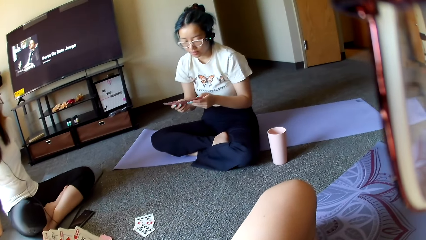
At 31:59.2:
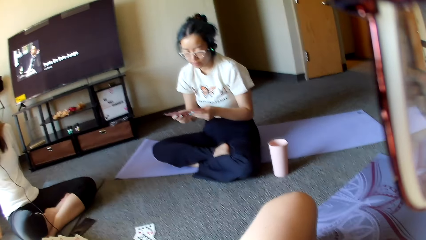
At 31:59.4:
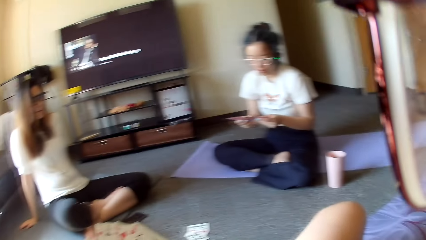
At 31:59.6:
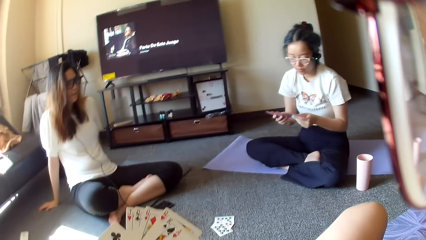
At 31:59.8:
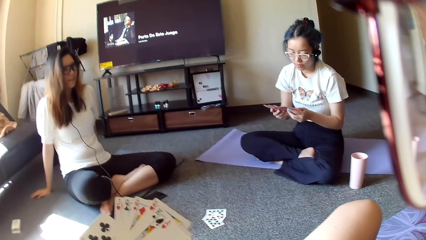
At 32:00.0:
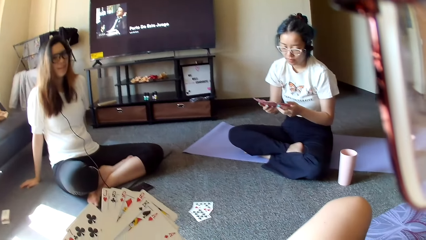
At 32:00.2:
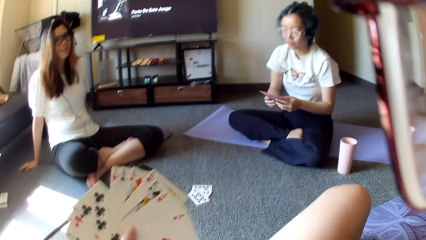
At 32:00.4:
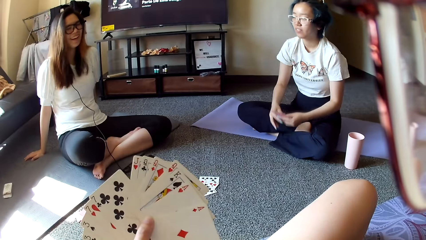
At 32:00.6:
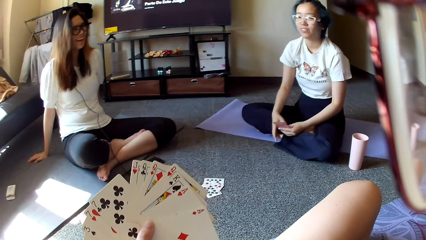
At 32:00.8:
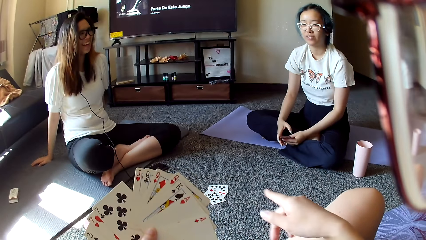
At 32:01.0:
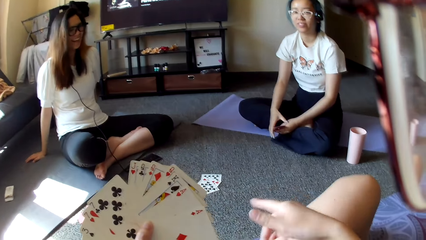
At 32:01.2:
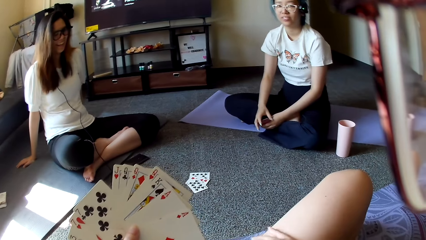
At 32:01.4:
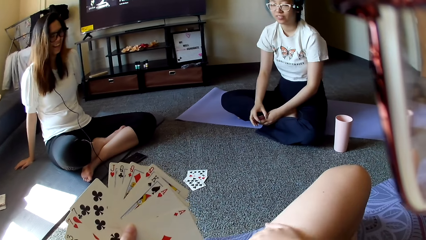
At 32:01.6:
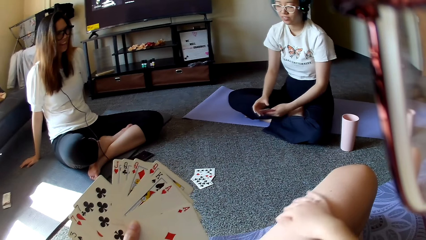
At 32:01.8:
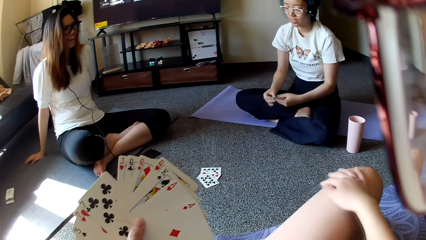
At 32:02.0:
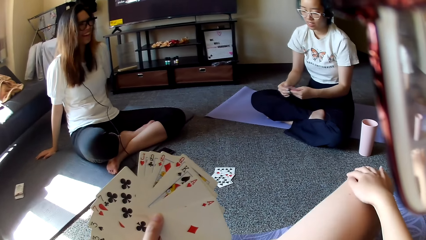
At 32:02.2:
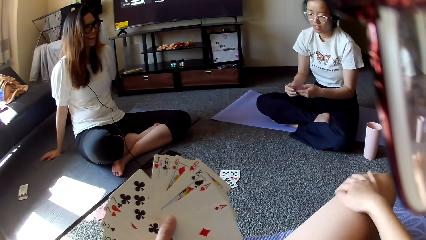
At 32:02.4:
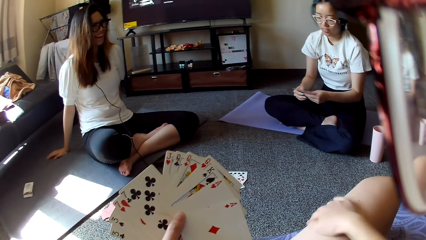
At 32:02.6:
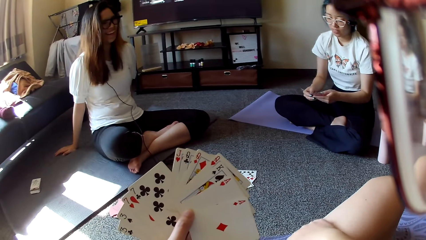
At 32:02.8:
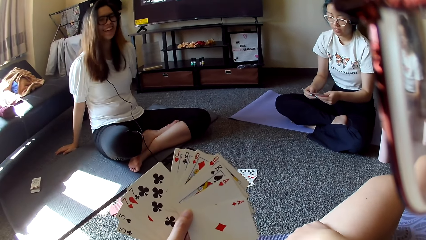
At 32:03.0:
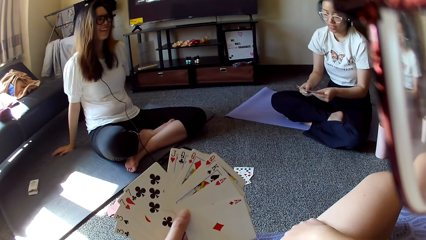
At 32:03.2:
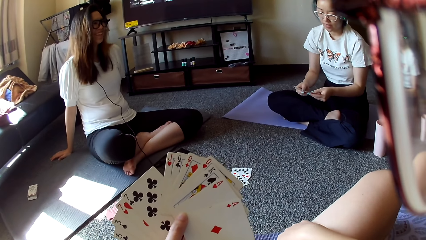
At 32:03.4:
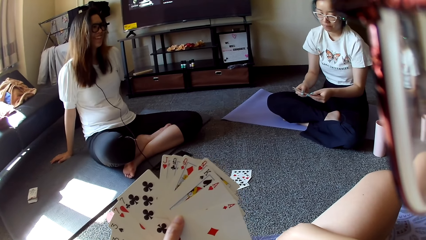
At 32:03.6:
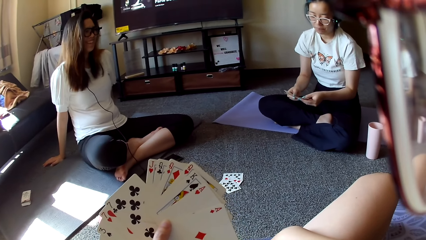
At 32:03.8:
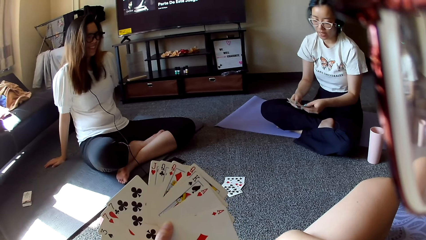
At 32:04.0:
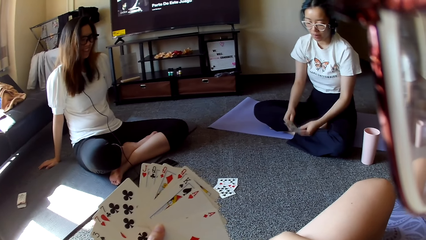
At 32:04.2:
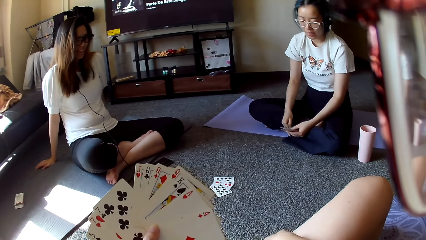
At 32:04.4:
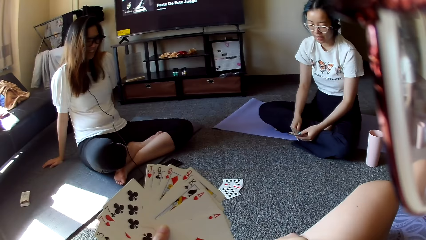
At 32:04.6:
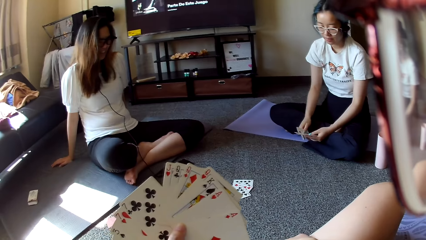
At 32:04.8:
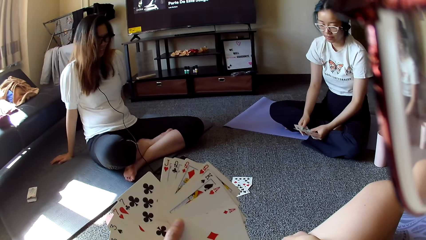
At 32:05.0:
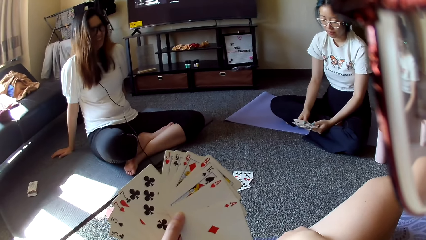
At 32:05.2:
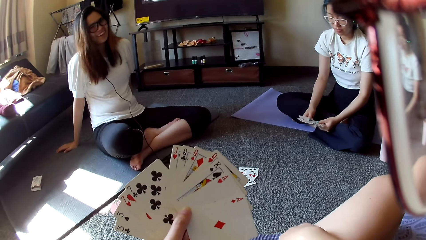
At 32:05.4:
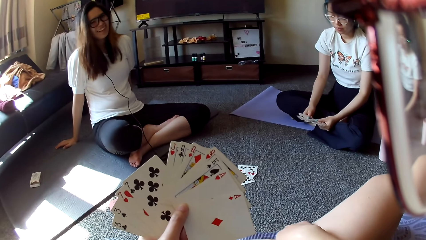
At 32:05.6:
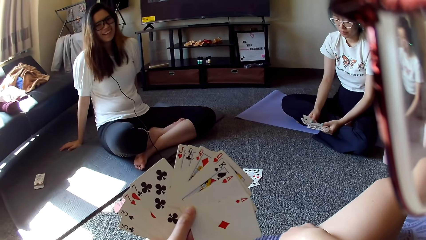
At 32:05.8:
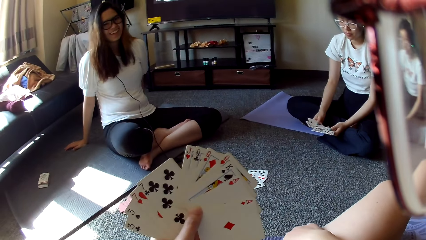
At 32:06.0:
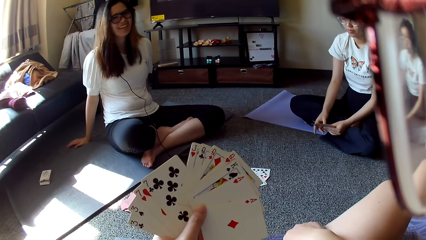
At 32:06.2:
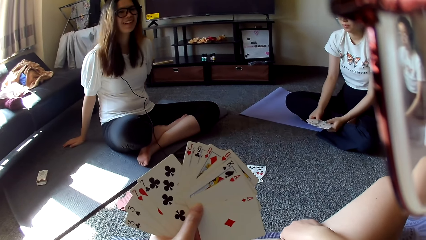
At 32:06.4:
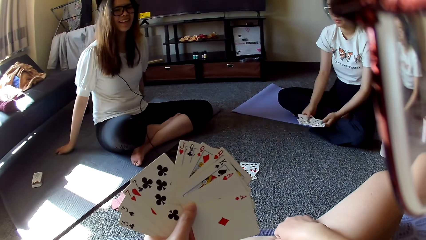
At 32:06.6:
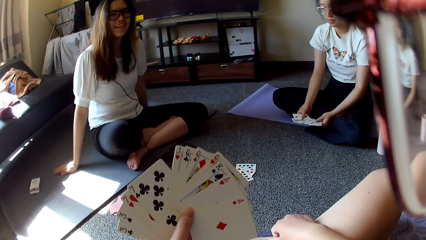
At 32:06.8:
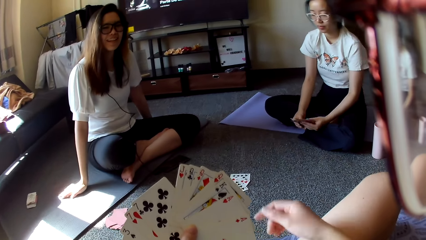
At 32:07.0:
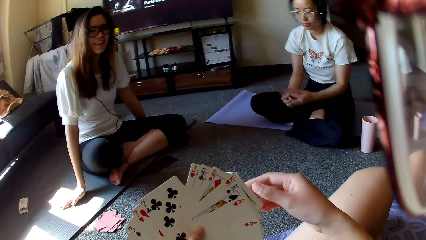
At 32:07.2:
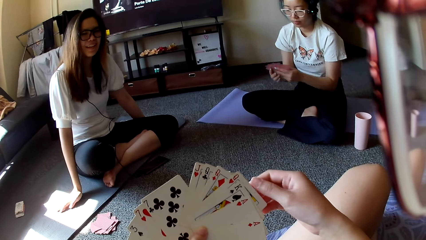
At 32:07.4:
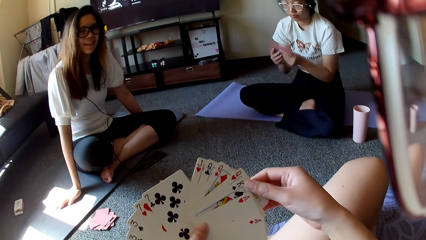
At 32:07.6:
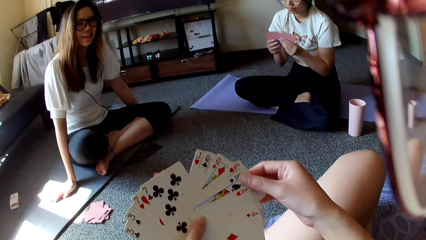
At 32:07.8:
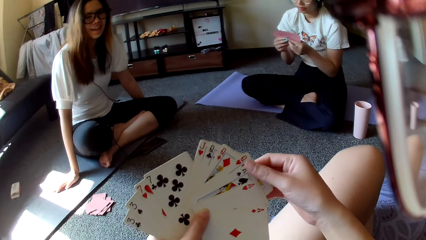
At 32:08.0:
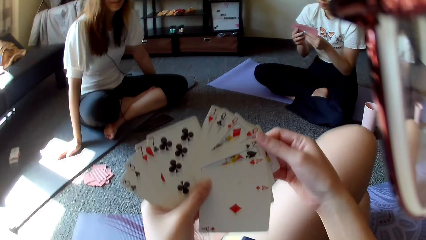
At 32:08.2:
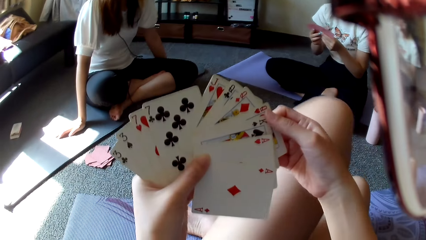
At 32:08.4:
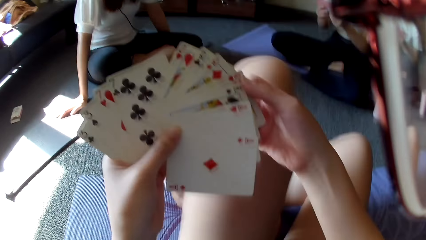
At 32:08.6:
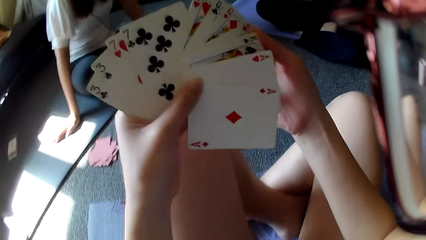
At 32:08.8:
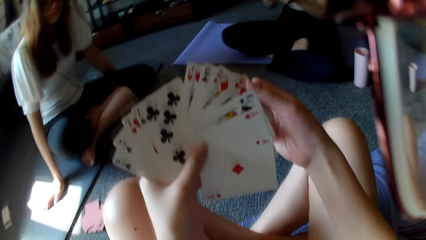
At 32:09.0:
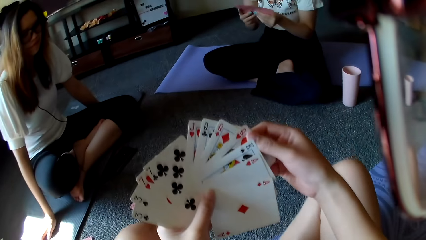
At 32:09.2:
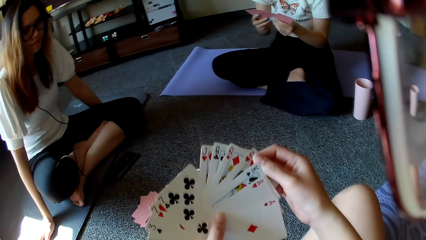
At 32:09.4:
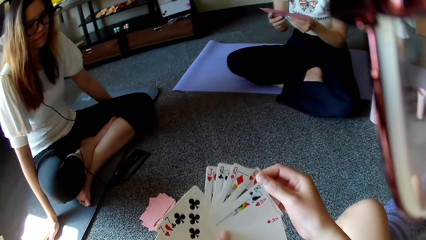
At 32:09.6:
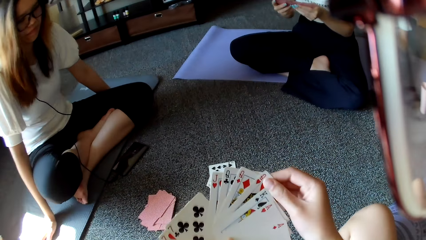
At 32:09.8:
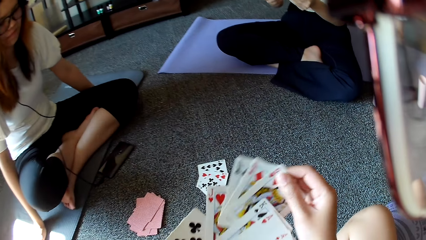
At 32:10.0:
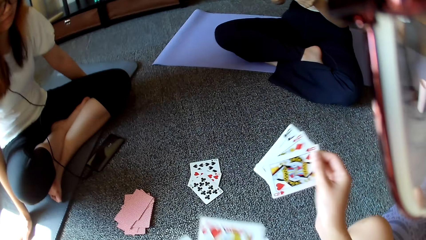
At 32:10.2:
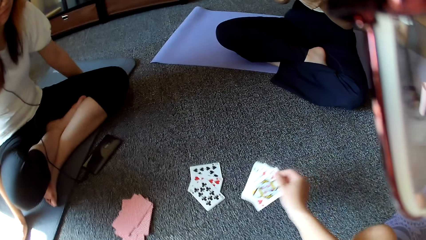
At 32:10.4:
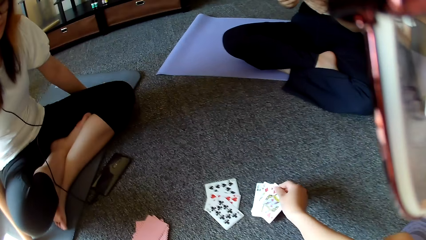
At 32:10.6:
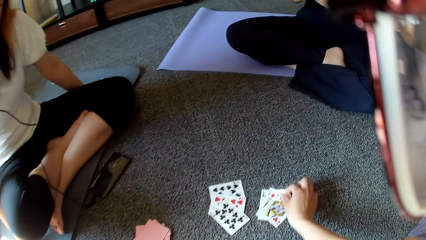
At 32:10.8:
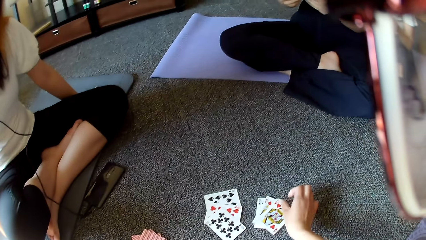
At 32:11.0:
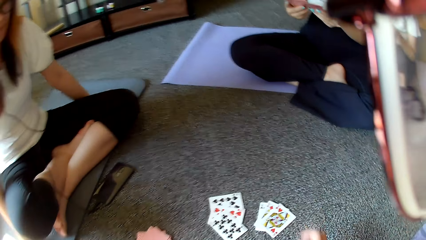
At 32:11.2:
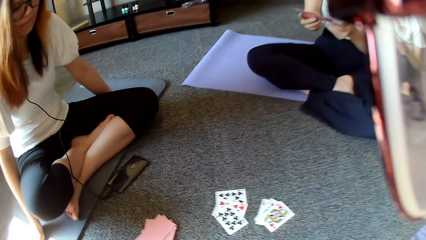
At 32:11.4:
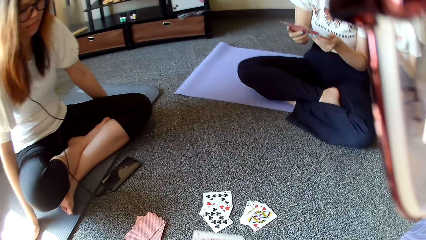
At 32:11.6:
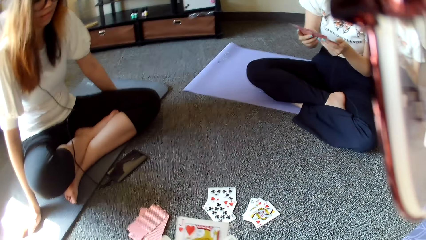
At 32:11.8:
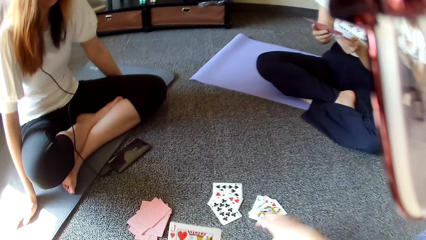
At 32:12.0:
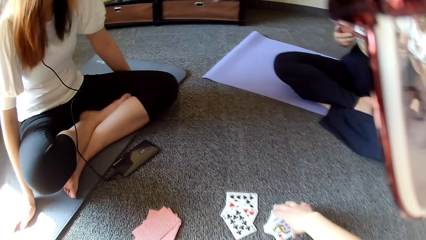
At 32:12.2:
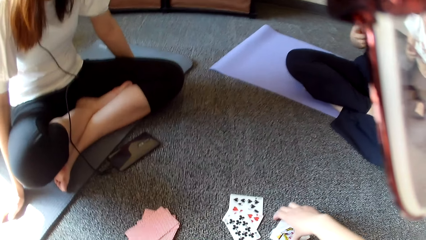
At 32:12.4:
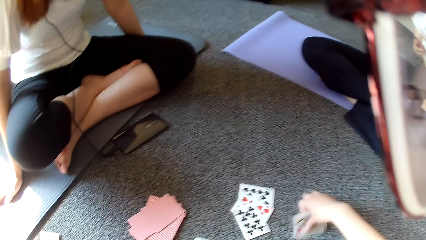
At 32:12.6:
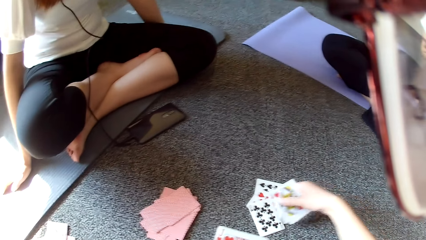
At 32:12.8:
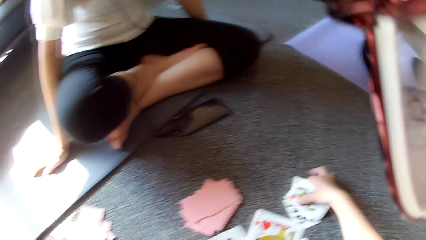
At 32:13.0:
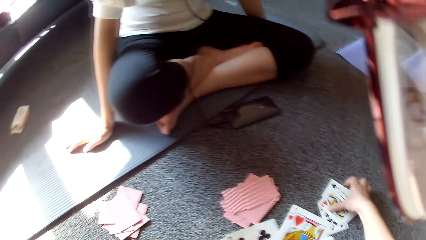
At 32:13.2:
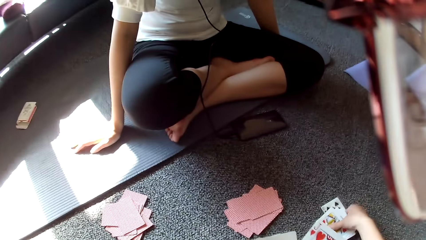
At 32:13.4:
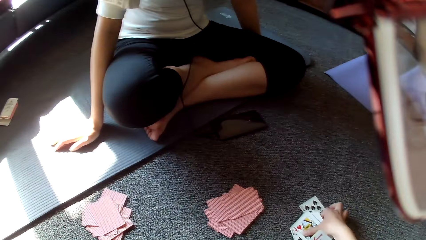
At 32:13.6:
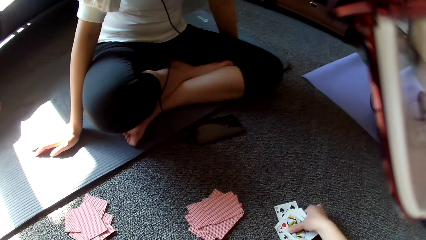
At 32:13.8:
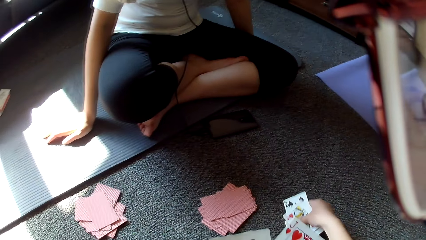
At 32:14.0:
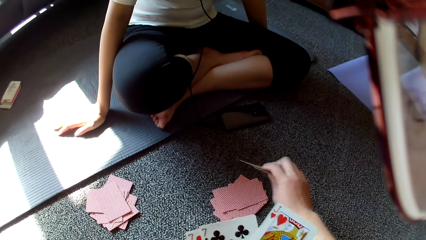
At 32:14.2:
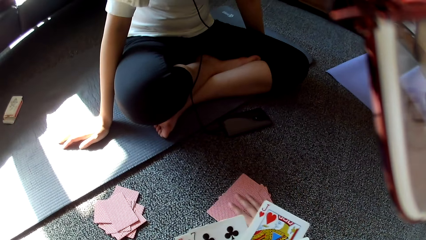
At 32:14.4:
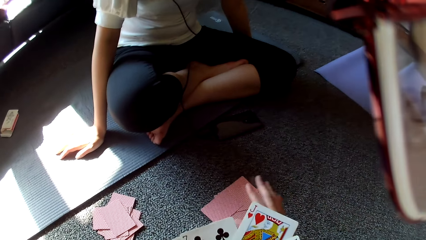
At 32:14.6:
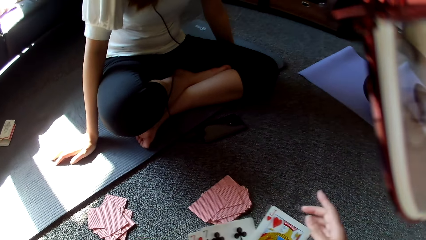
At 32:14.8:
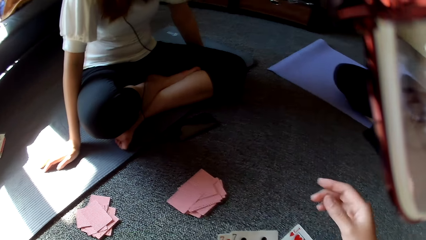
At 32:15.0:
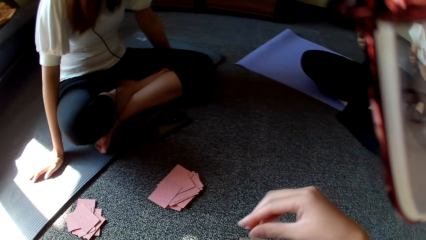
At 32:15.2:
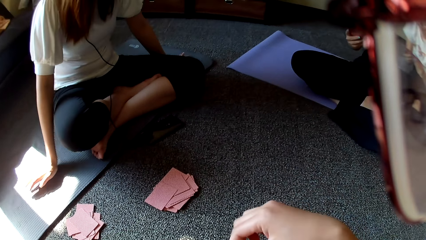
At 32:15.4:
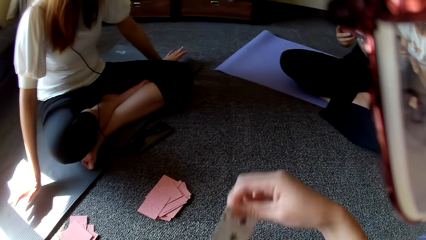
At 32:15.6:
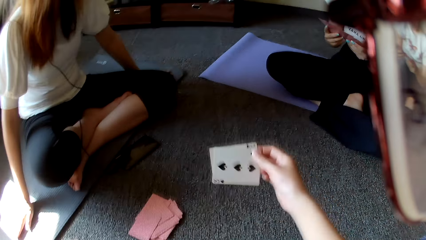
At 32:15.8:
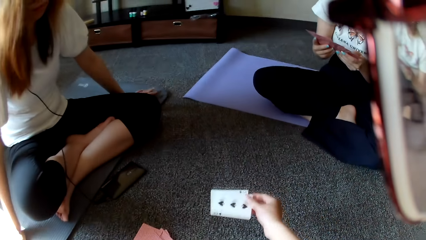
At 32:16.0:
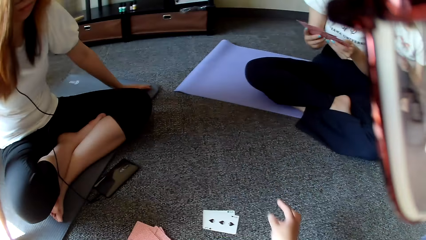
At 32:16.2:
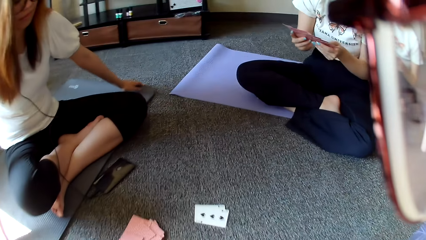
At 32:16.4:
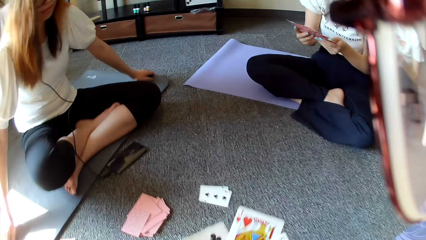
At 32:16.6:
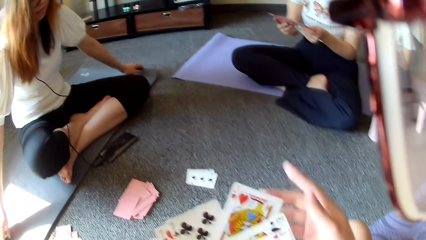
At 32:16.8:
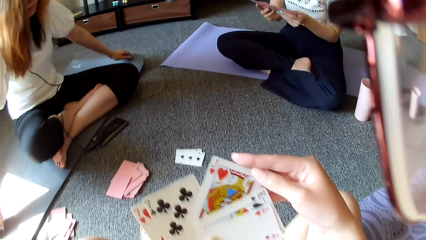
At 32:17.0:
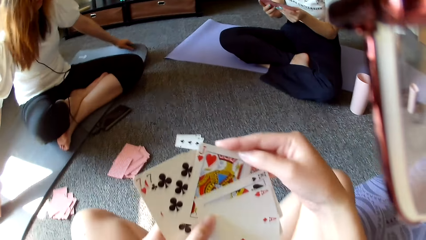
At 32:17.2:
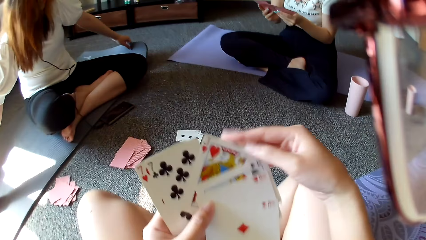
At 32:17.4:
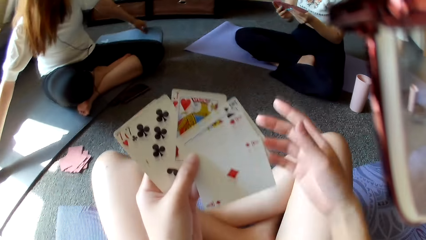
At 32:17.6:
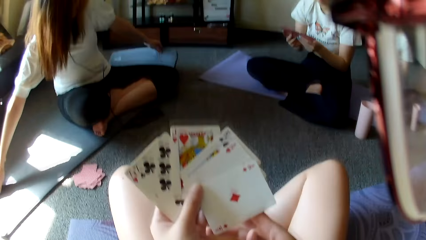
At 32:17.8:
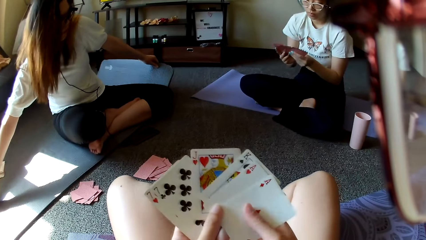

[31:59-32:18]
A person touches the floor by both hands. A woman shuffles cards. The camera wearer points at the cards. Another person selects the cards. The woman shuffles cards. The camera wearer plays poker. They place a card on the floor, collect the card on the floor and place the card on the floor.
